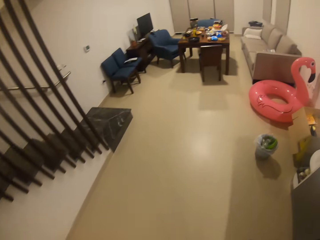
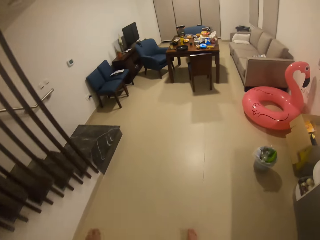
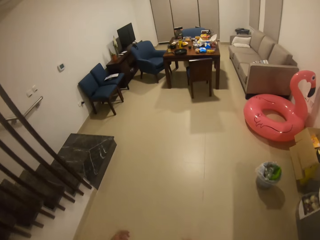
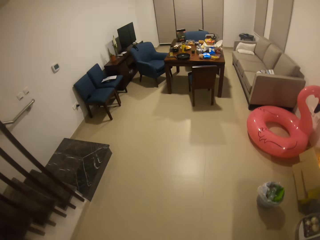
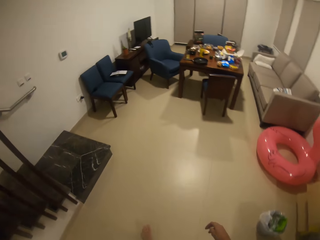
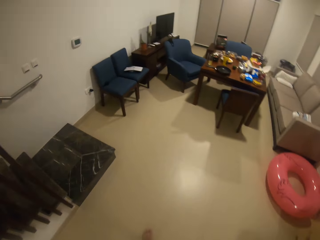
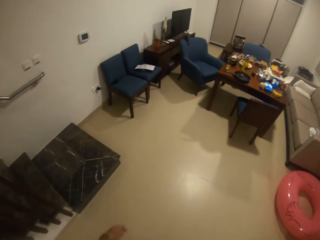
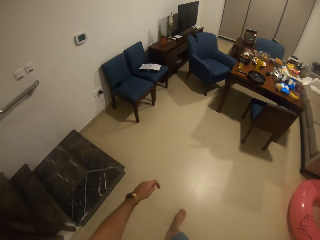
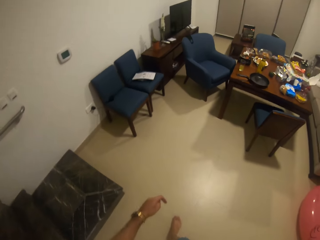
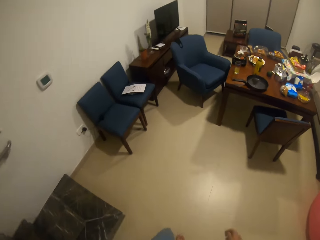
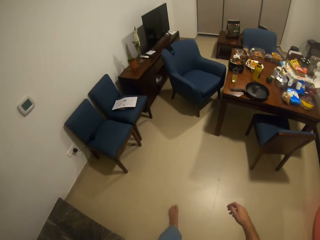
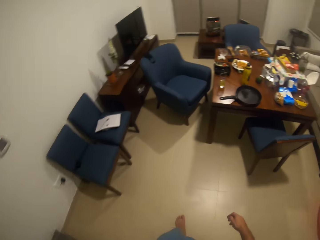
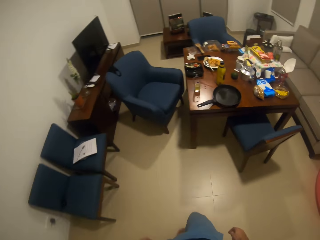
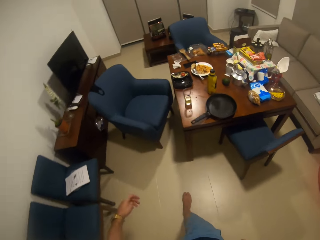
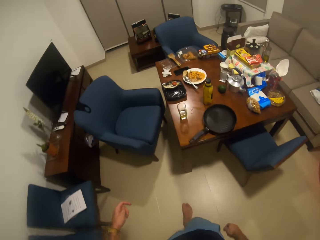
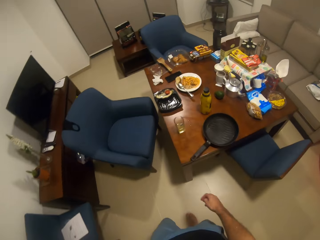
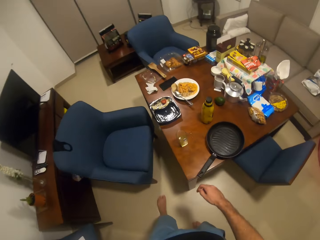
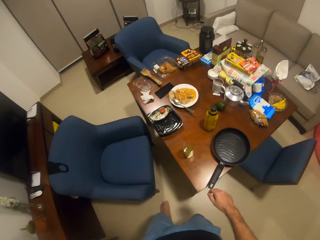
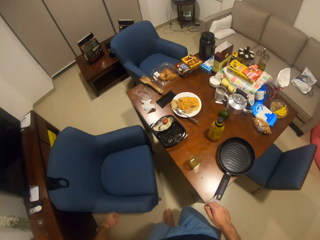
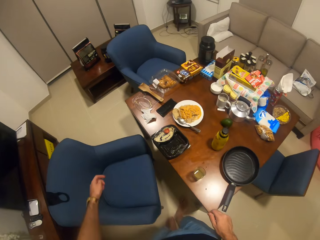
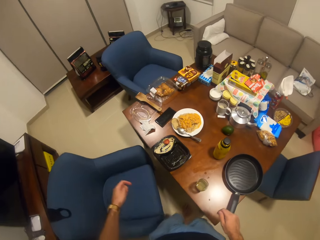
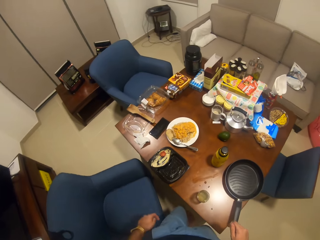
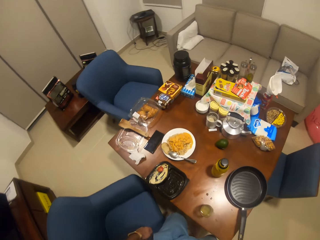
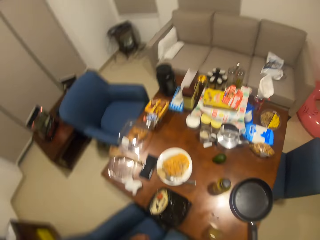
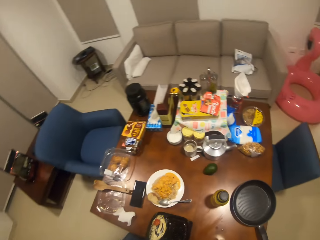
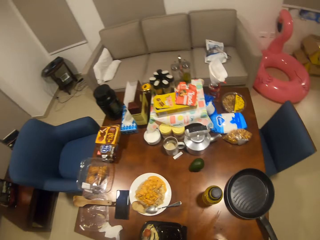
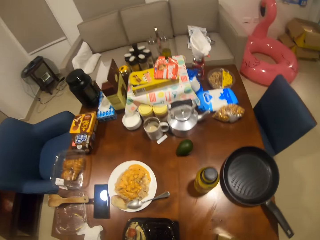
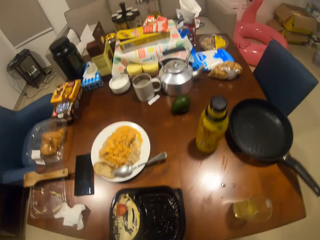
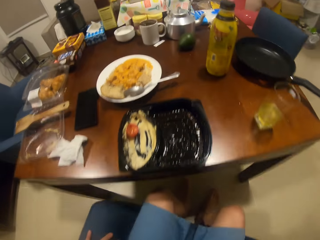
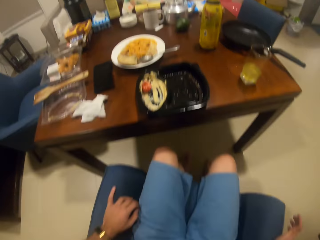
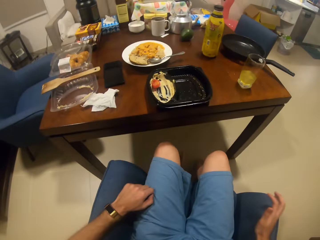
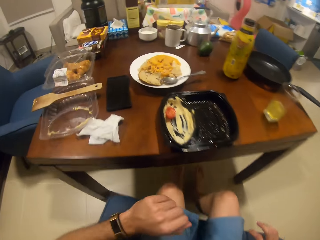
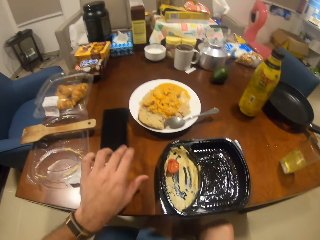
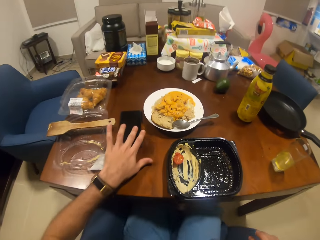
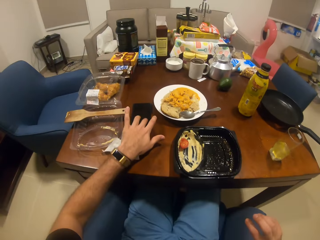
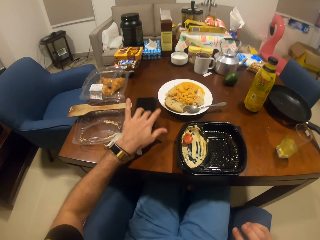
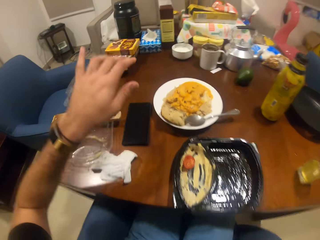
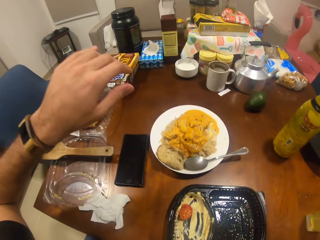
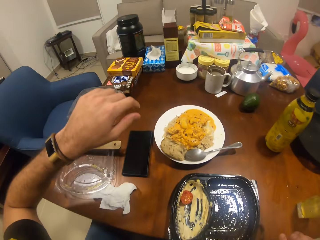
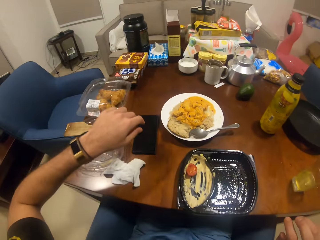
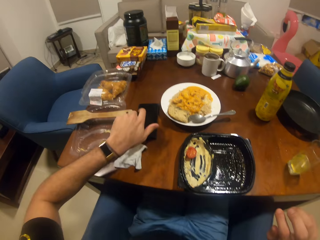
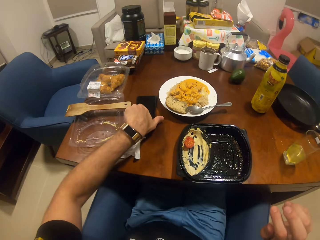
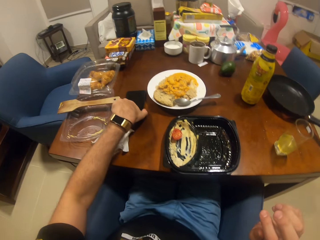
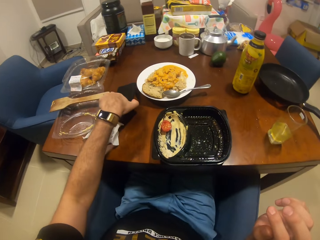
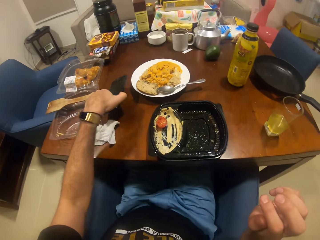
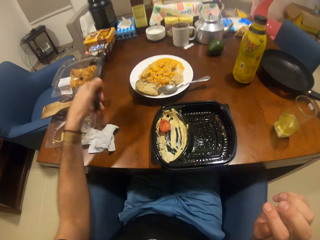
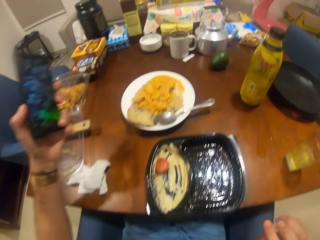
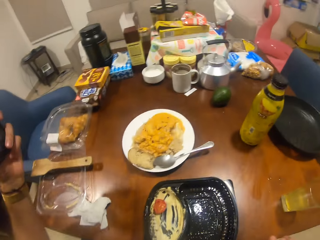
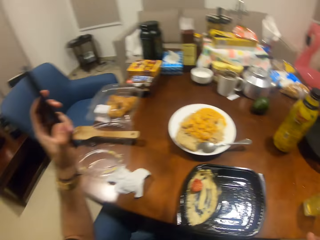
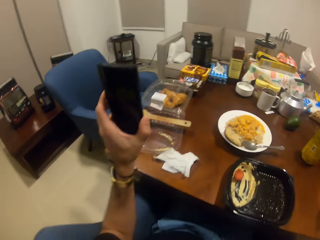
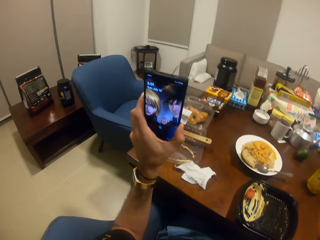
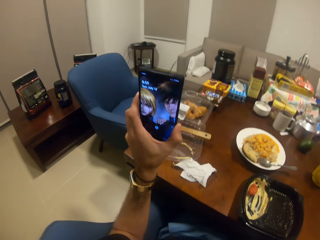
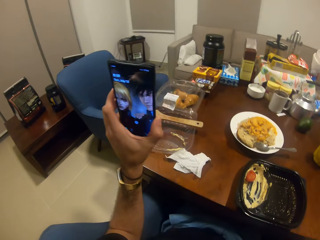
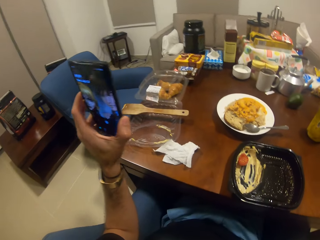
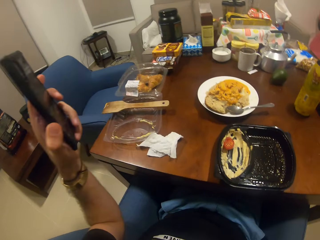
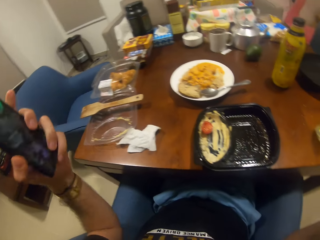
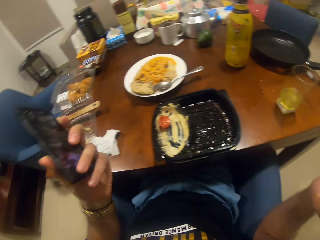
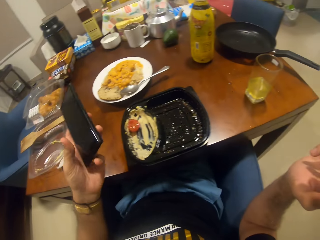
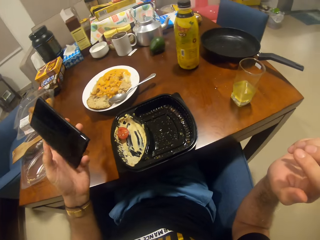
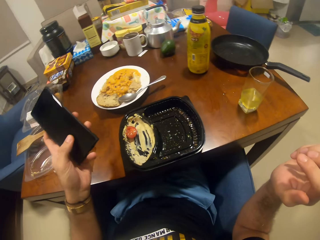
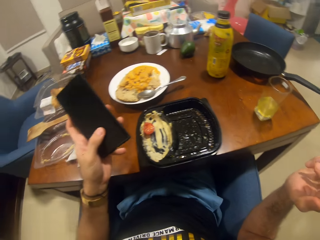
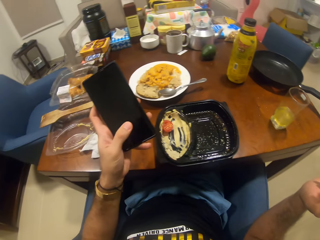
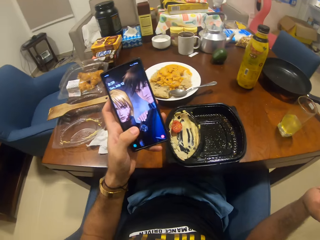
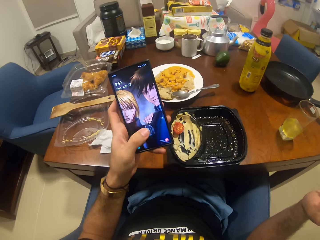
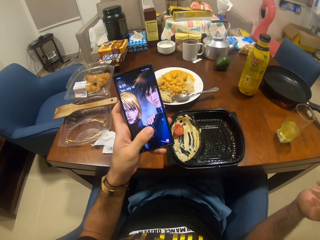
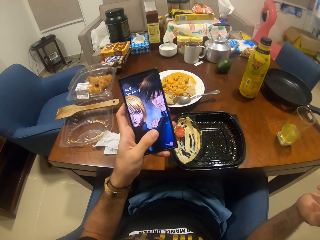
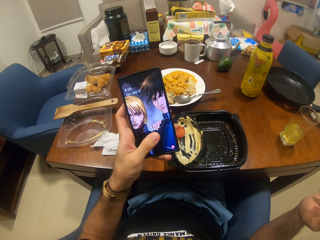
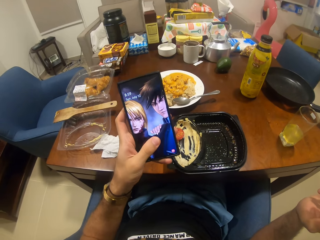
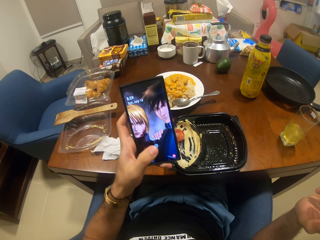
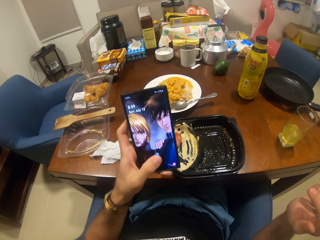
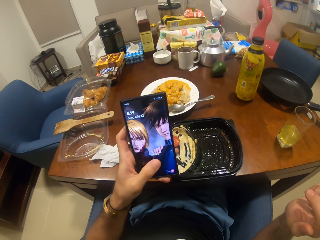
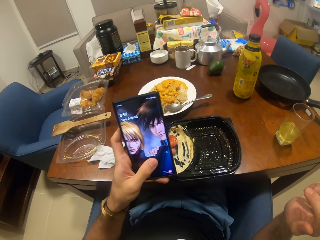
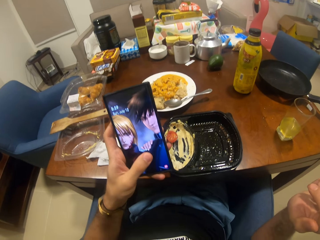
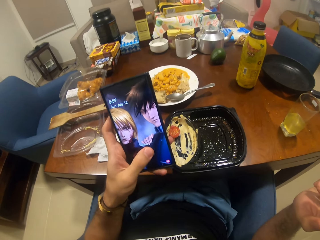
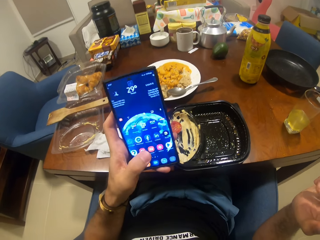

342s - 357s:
The camera wearer walks around the house. He sits on the chair, touches his phone, picks up his phone, and operates his phone.

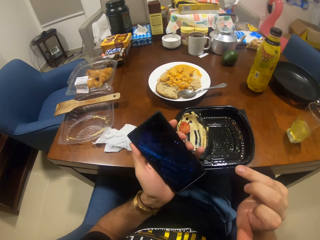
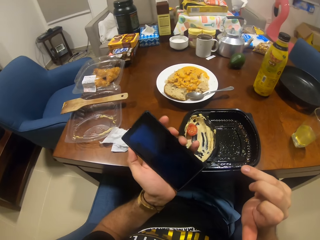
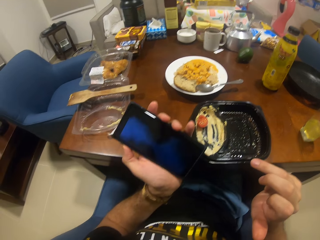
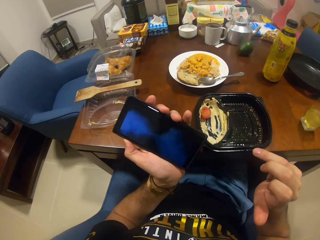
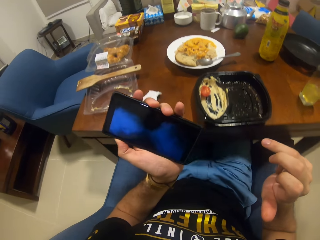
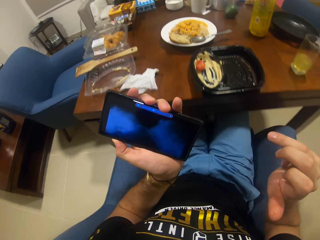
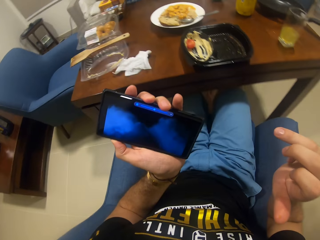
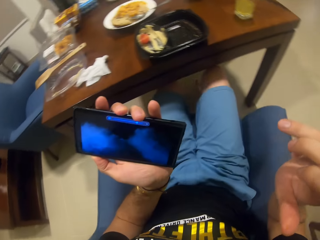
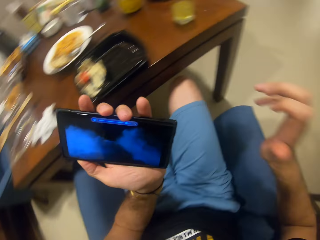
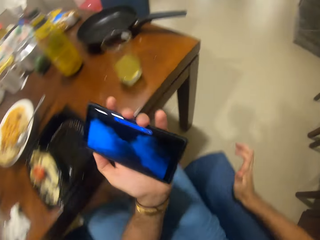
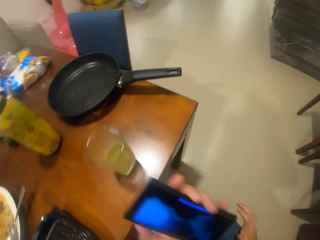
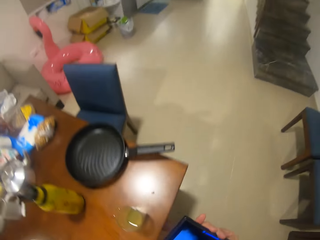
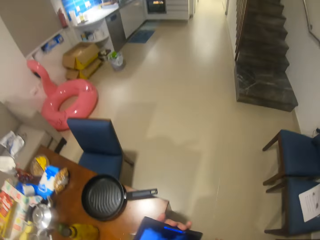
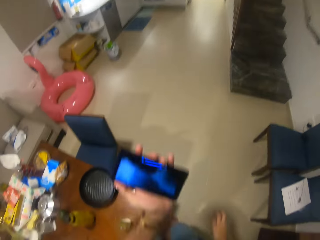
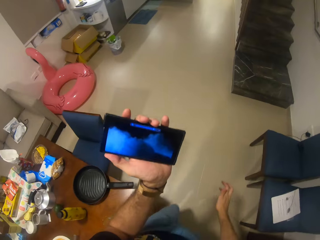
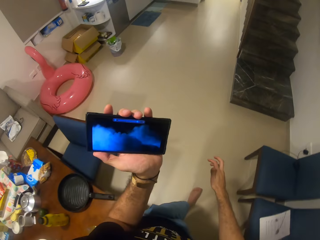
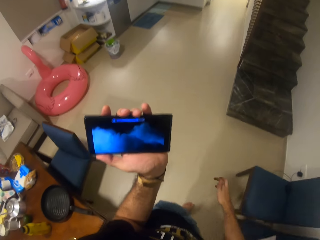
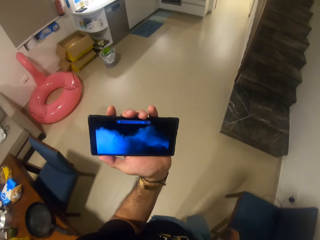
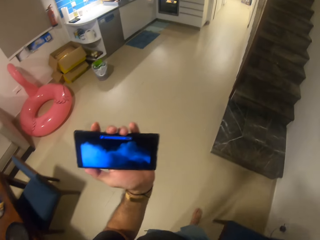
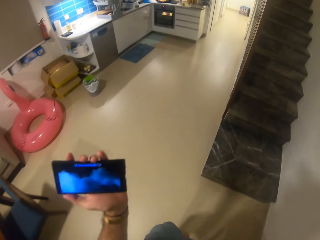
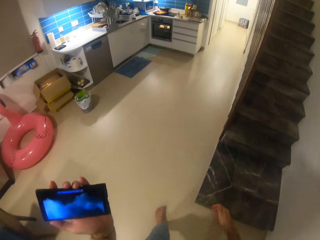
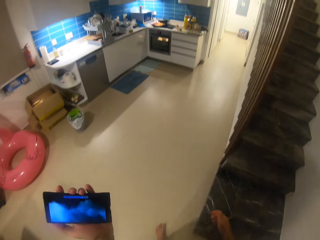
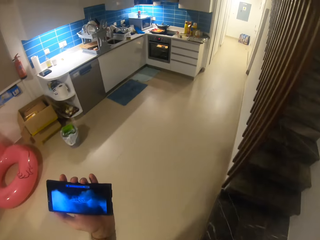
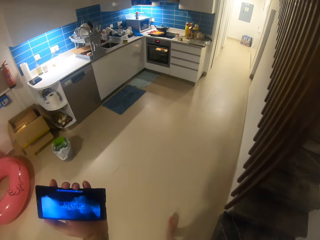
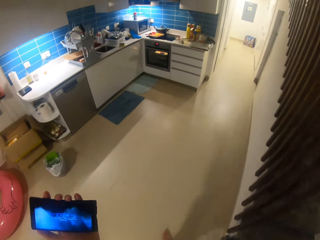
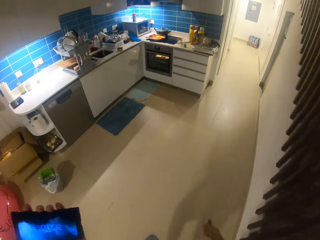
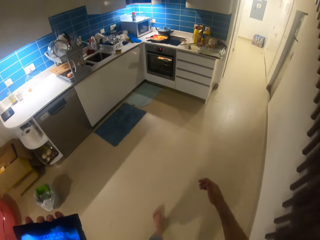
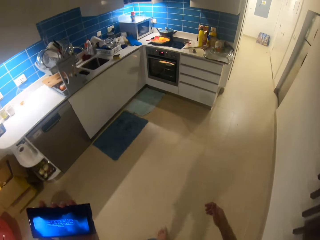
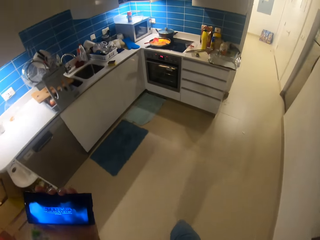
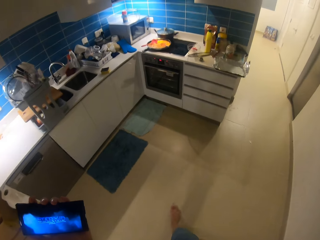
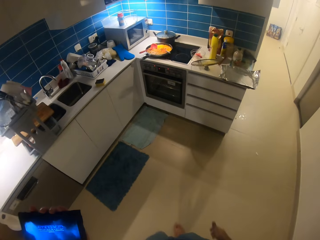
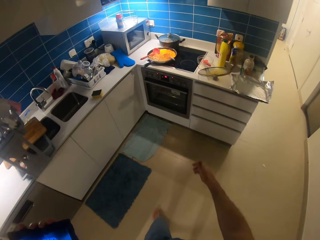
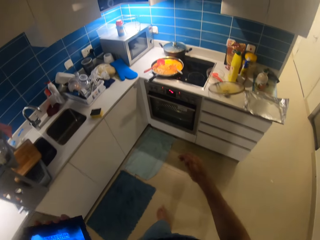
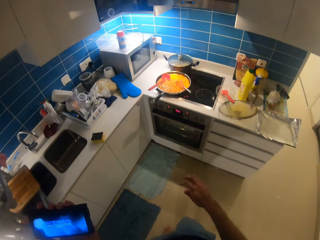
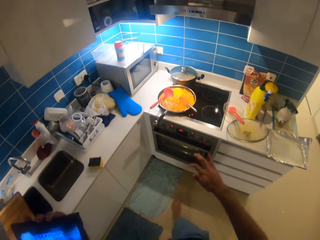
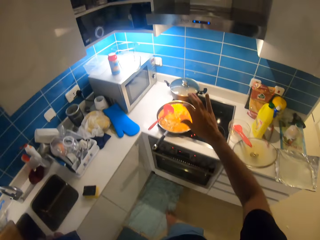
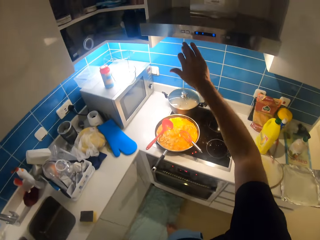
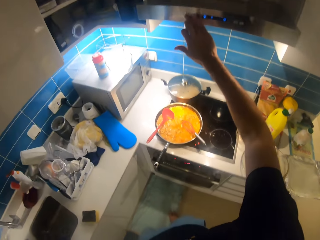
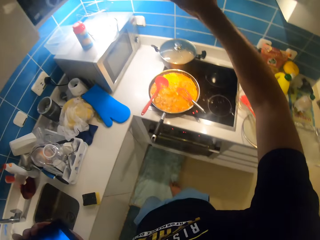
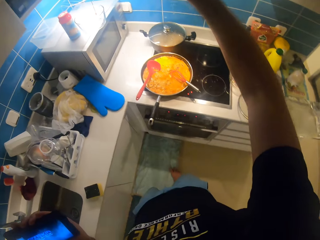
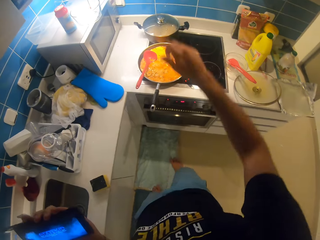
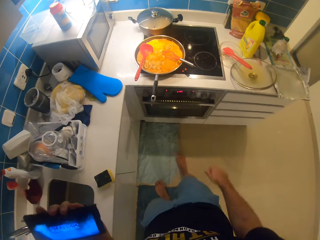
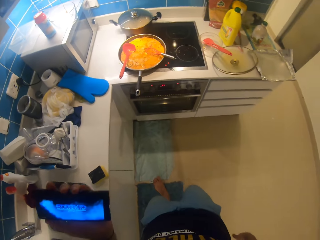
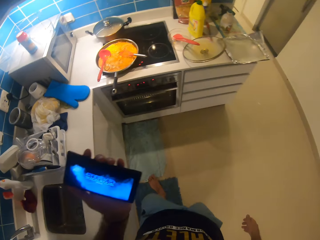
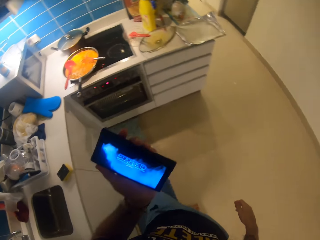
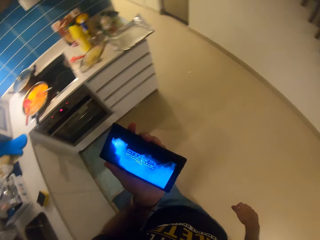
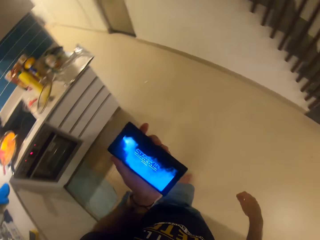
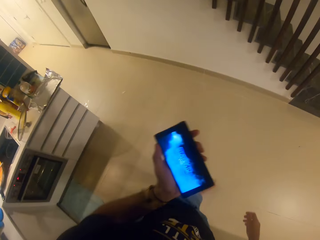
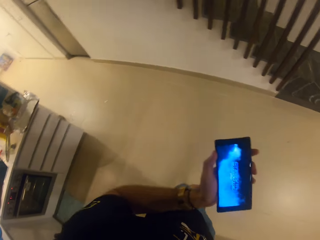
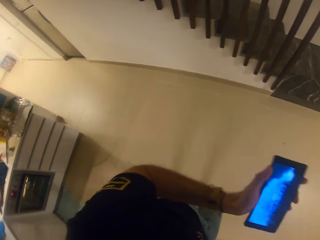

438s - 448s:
The camera wearer stands and walks around the house. They turn on the air conditioner. They regulate the oven. They walk around the house.
